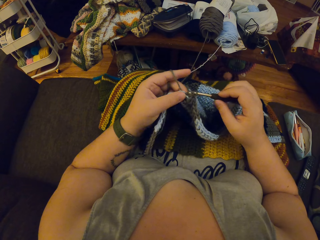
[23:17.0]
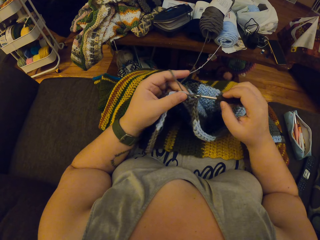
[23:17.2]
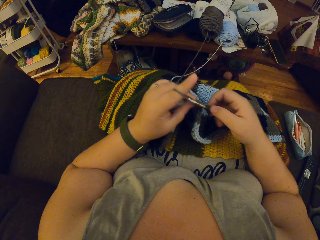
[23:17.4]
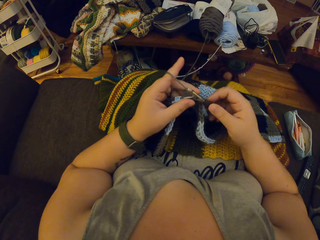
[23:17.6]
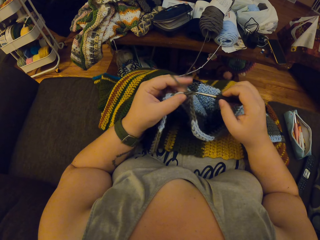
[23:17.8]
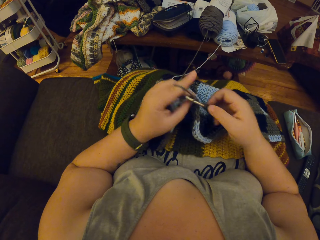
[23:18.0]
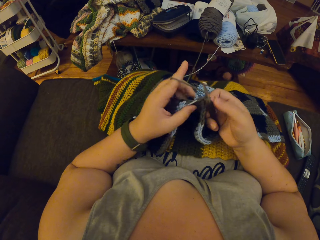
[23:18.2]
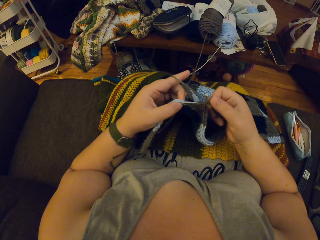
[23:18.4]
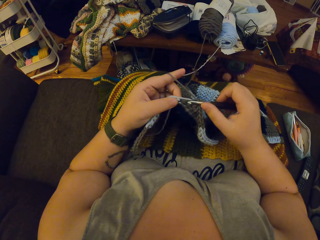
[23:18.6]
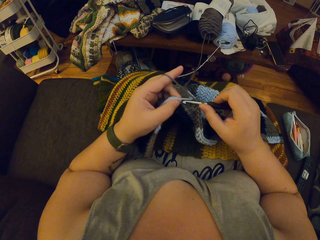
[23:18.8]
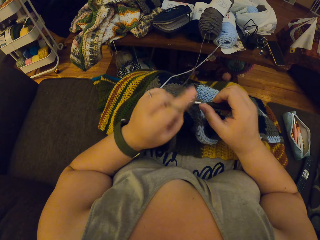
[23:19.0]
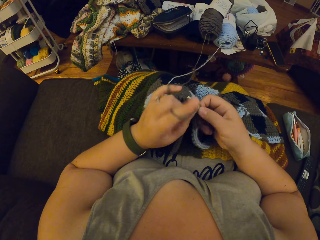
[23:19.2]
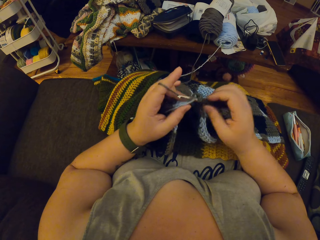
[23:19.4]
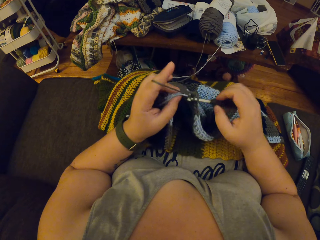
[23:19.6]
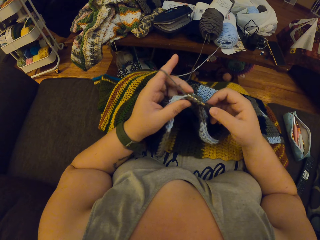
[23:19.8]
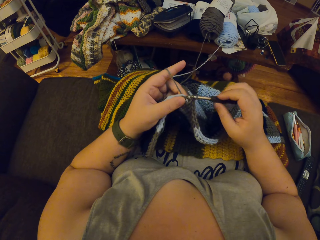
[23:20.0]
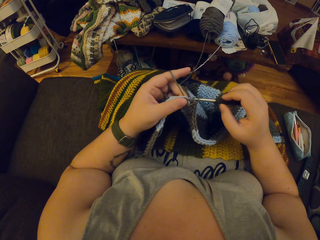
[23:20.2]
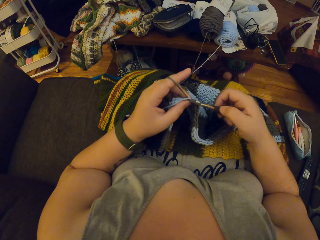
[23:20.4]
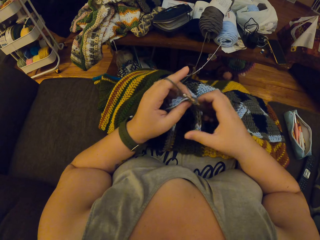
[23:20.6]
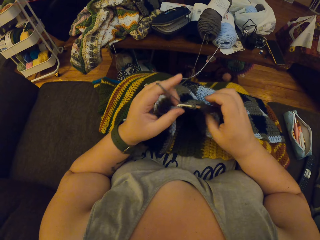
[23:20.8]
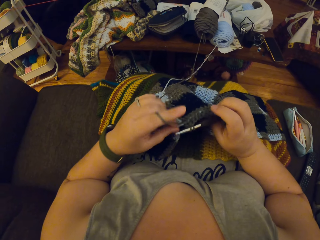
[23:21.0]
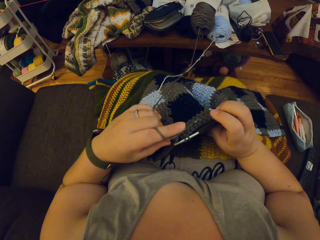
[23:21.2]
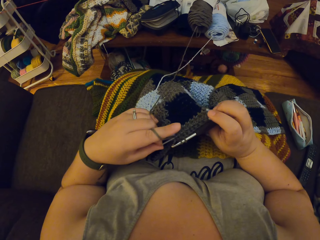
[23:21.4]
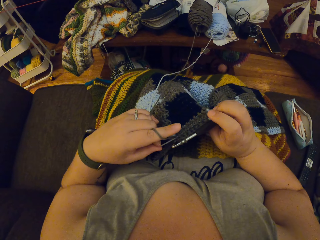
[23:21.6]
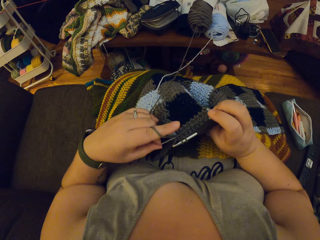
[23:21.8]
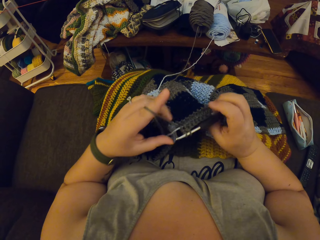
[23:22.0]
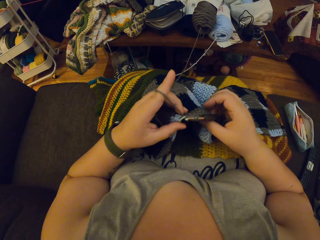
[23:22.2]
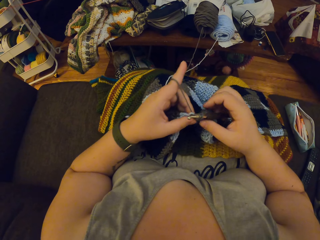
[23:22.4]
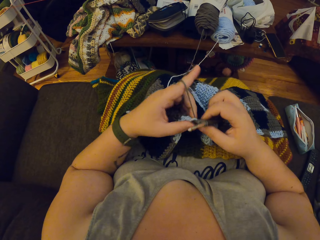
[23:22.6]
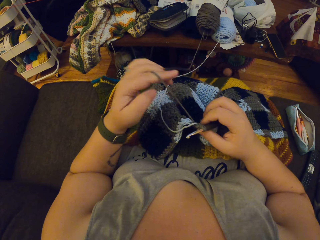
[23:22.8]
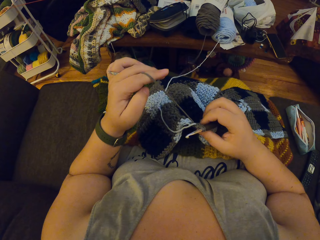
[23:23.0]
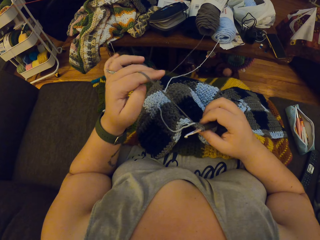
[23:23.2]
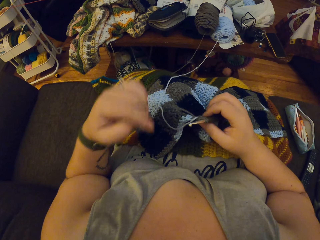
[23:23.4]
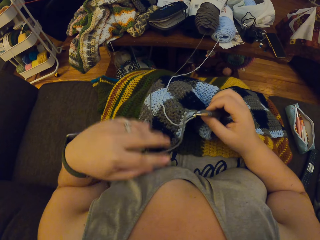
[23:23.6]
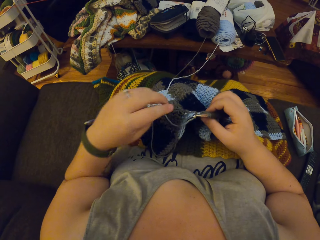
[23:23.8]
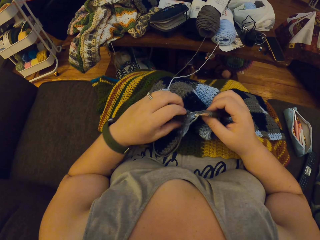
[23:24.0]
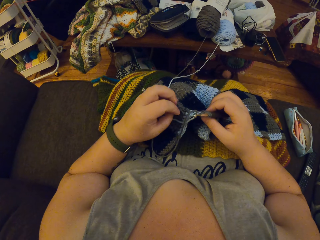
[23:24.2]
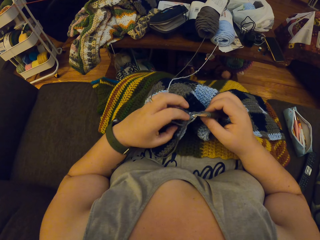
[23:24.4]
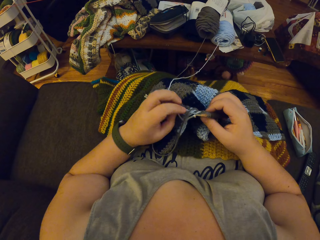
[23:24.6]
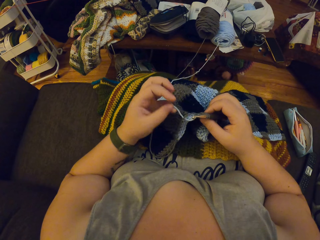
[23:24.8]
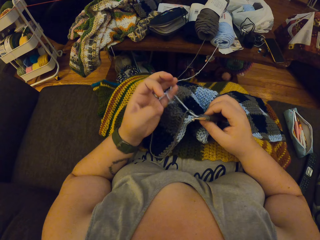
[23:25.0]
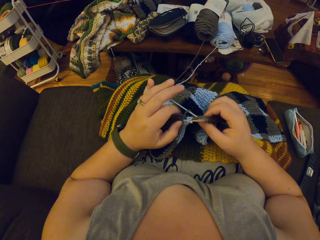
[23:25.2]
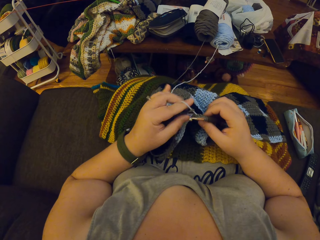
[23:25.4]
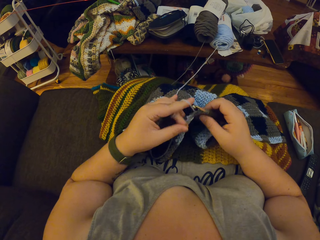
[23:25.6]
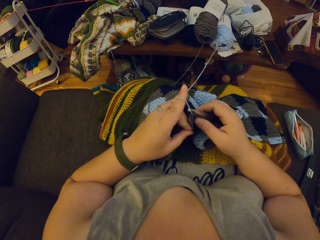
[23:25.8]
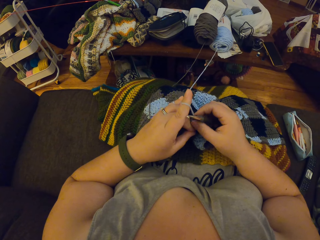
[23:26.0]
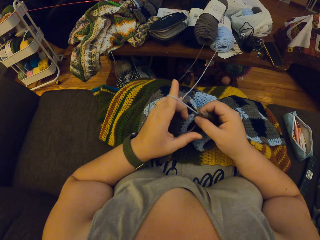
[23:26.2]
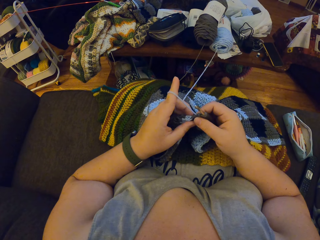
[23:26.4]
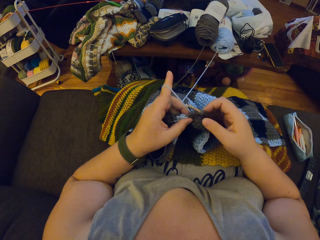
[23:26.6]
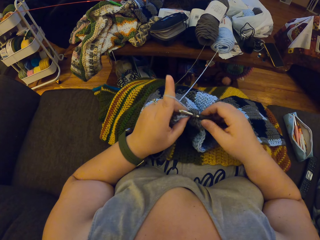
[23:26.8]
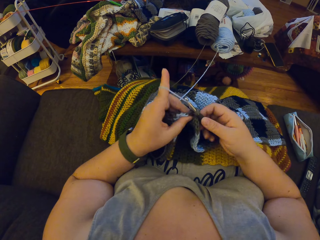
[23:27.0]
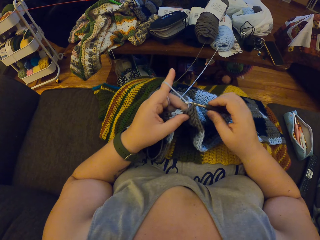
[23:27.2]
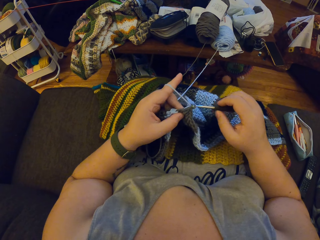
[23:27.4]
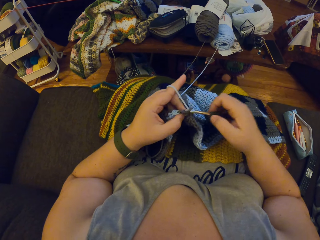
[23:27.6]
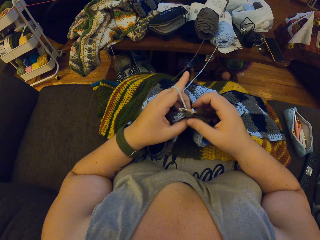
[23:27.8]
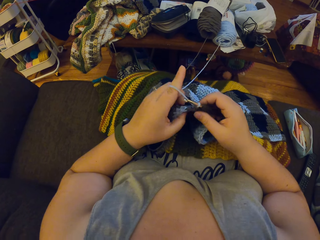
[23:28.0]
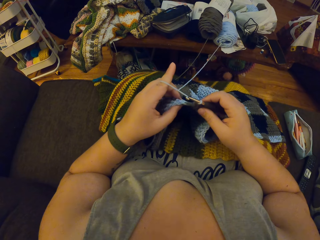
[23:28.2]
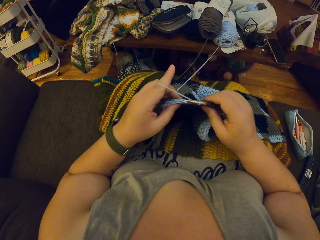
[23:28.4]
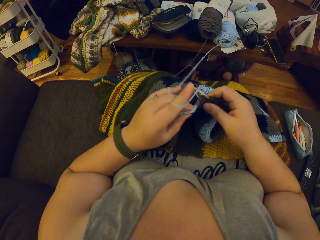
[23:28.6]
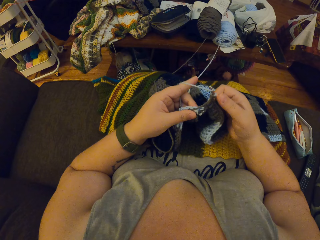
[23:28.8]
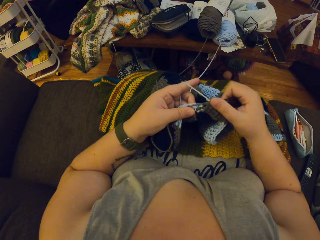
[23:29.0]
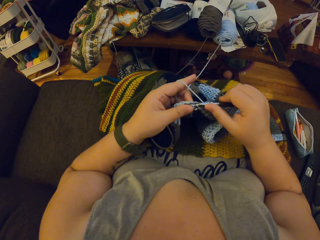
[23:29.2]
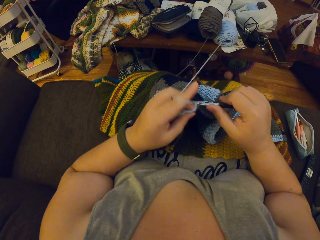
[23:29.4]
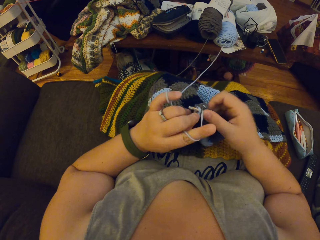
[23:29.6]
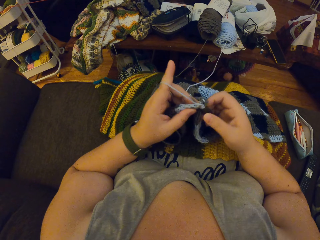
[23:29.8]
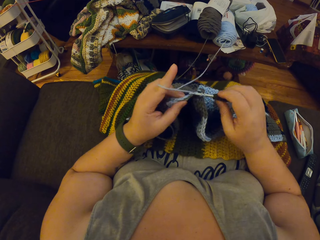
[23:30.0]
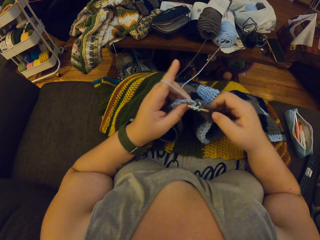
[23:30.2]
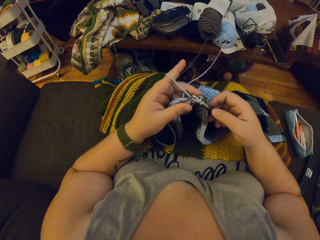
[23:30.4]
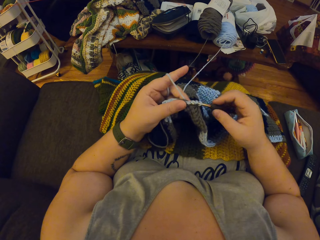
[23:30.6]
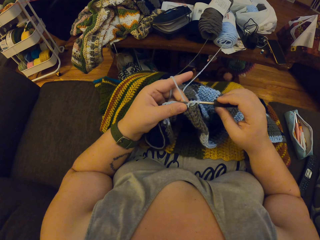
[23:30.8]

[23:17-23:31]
The camera wearer pulls the blue yarn with her left hand. She checks the fabric. She untwirls the black yarn or thread round her left hand. She straightens the thread. She twirls the blue yarn round her left hand. She takes the other thread. She crochets with the blue yarn.

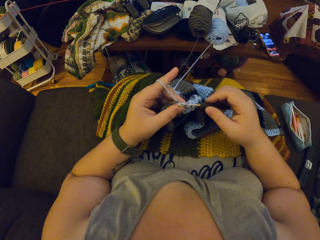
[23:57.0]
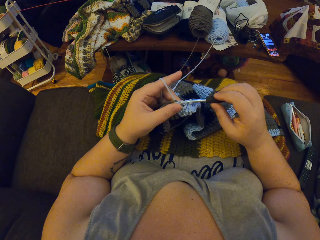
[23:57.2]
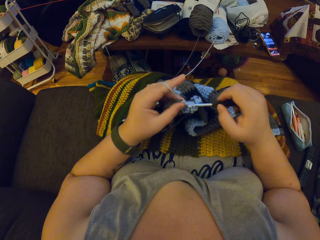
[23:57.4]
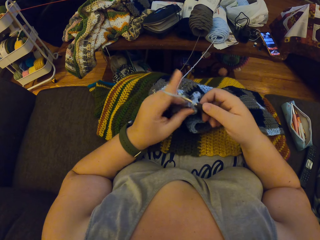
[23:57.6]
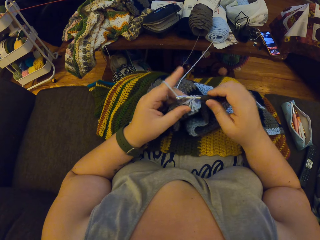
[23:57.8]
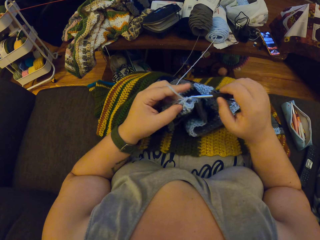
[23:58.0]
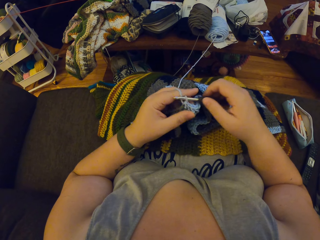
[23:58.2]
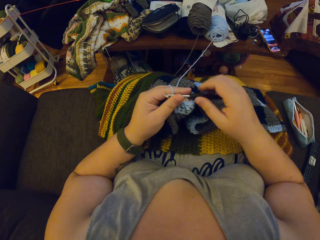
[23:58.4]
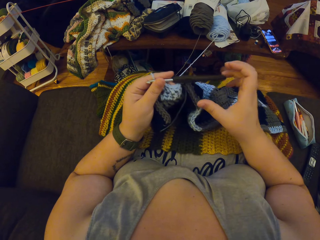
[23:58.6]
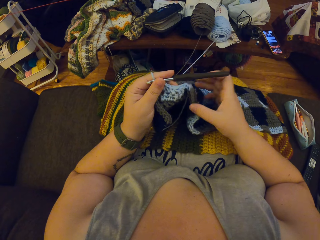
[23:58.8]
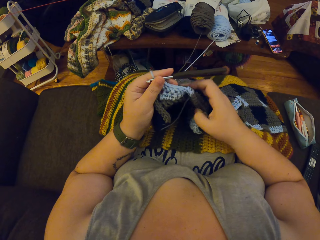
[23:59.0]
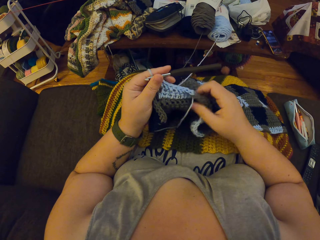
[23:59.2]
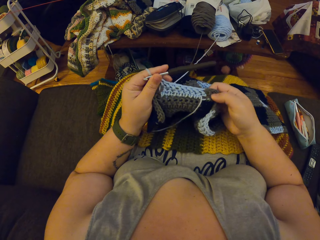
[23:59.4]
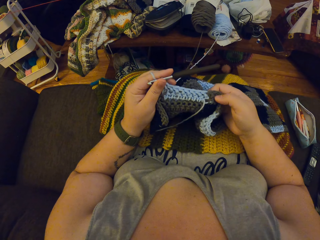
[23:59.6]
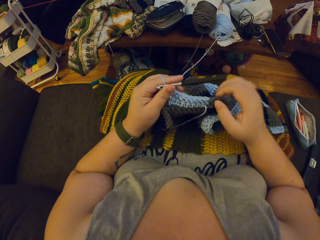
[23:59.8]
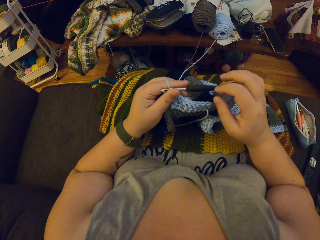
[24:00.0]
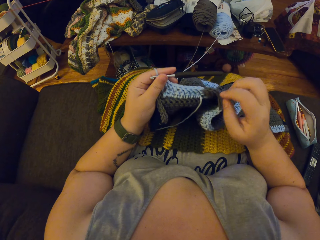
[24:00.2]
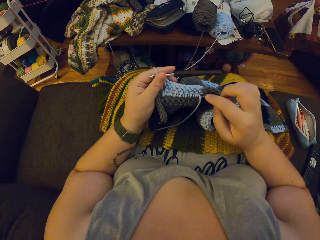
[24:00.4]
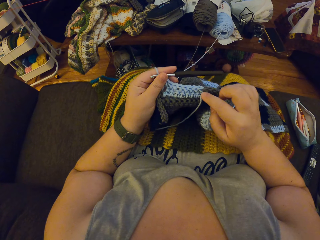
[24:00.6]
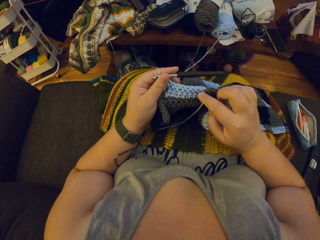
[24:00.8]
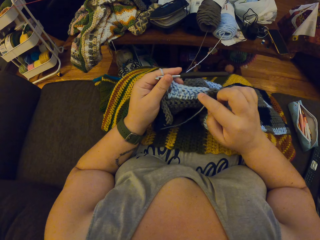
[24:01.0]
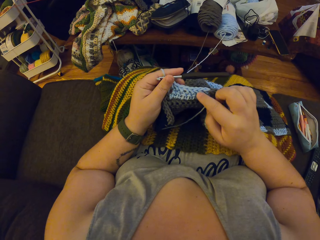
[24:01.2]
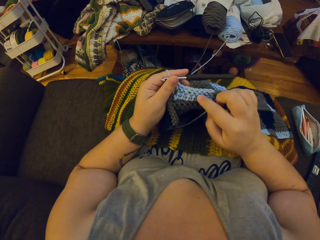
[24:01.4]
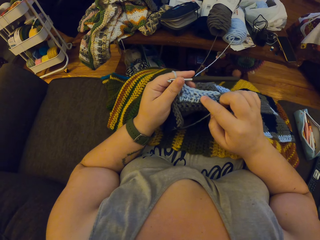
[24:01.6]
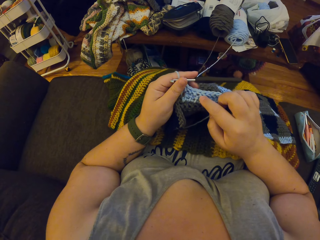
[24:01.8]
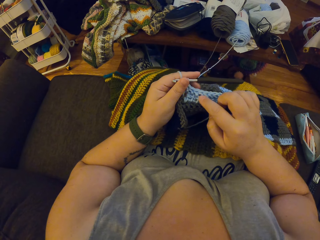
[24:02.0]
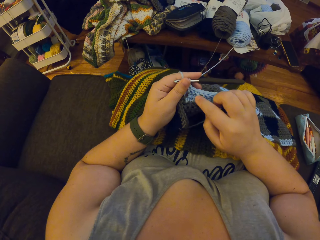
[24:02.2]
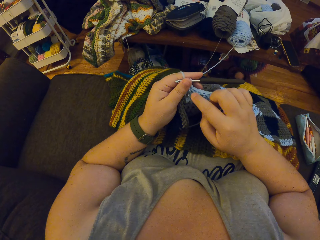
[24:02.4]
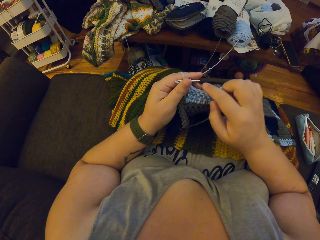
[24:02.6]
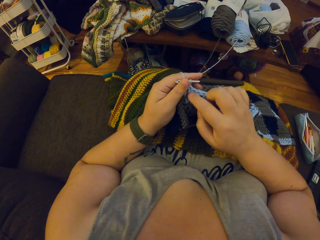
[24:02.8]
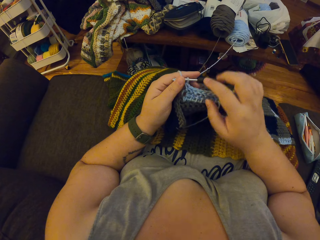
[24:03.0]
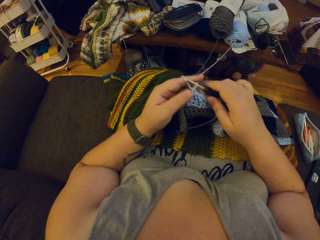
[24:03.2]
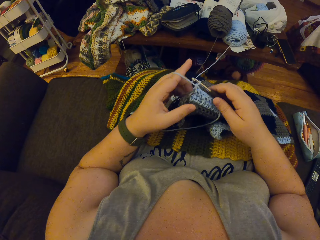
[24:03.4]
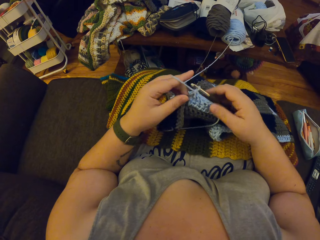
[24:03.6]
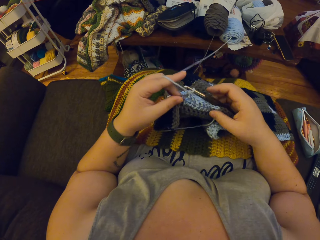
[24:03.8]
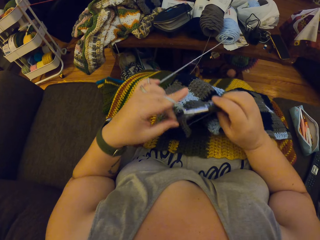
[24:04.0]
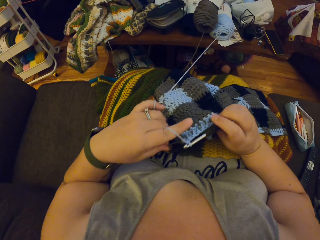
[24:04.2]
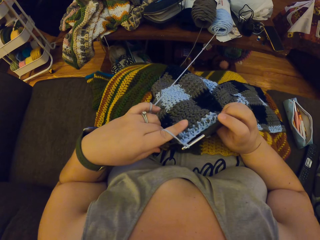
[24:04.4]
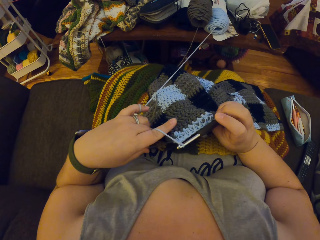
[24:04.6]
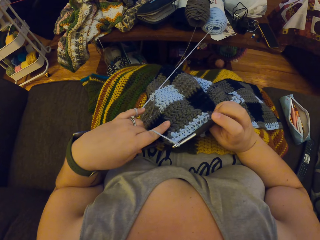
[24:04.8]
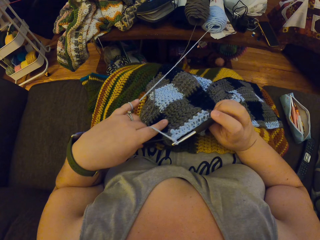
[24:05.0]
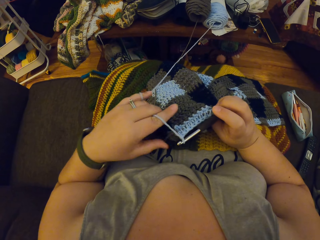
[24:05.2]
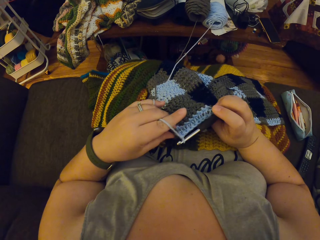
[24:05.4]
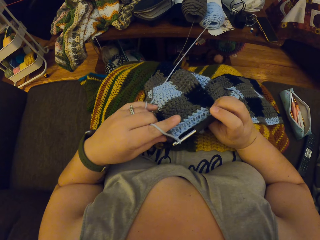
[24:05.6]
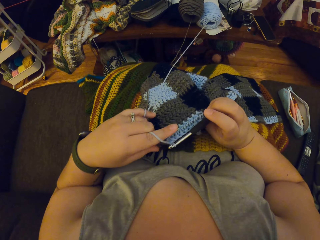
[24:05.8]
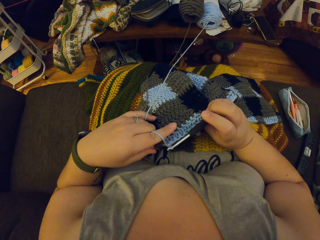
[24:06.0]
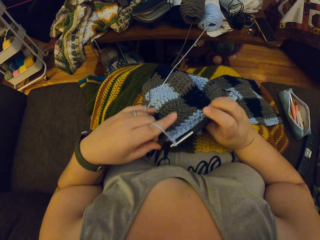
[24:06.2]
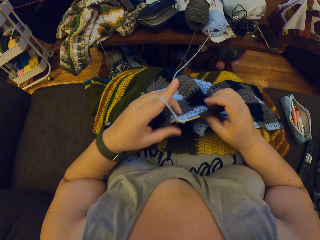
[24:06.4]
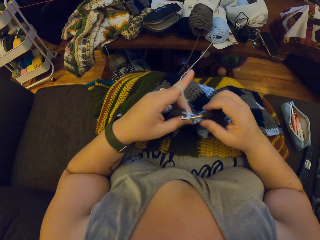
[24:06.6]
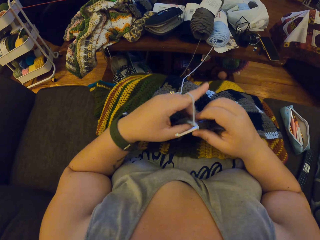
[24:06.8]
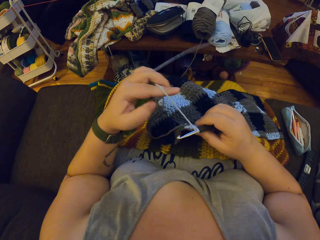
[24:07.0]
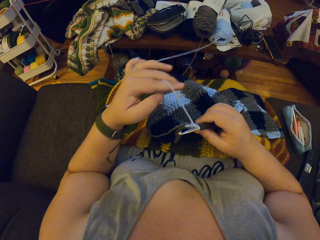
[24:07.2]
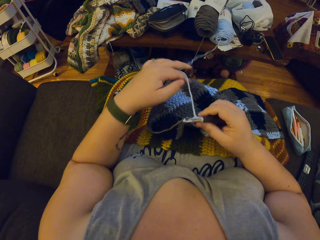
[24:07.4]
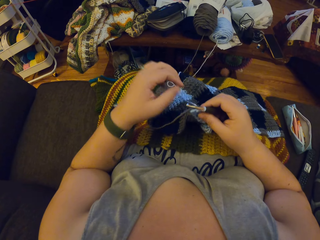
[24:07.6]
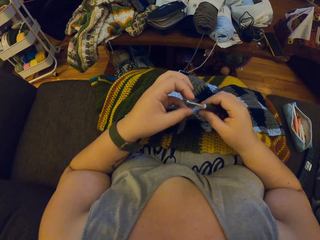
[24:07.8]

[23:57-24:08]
The camera wearer adjusts the crochet or fabric with her right hand. She counts the blue stitches. She pulls the black yarn with her left hand. She turns the fabric. She untwirls the blue yarn or thread round her left hand. She straightens the thread.
